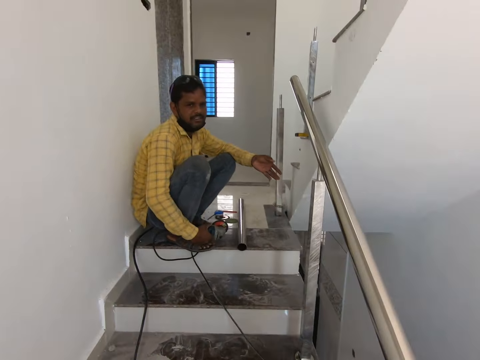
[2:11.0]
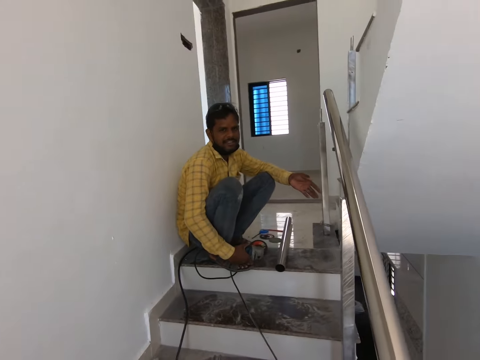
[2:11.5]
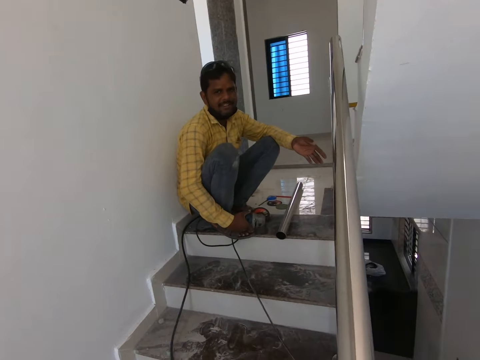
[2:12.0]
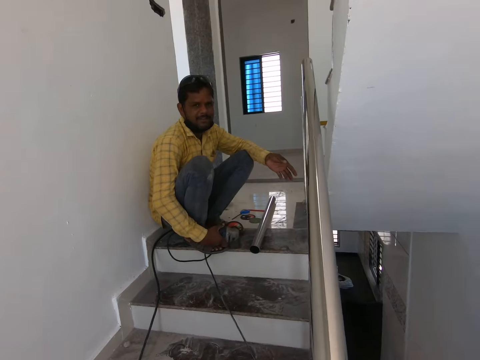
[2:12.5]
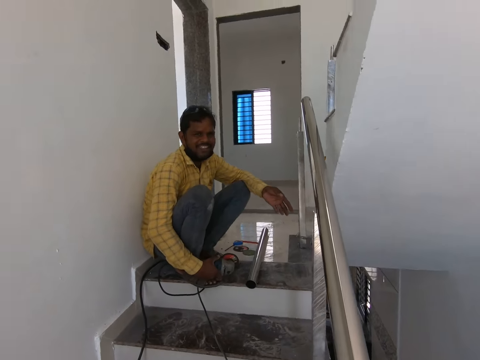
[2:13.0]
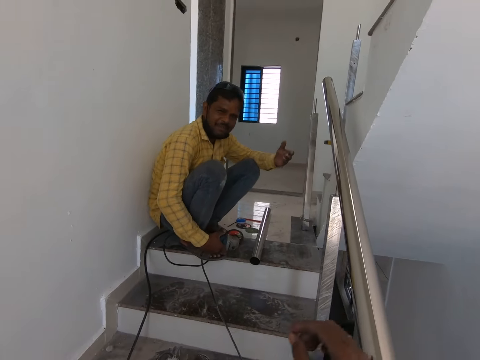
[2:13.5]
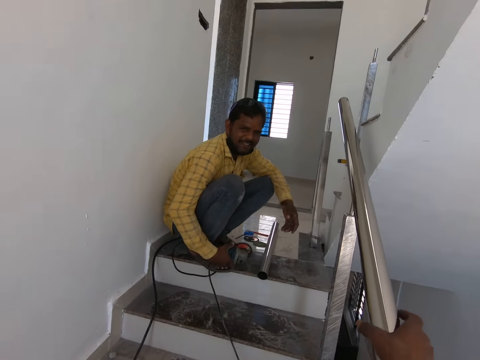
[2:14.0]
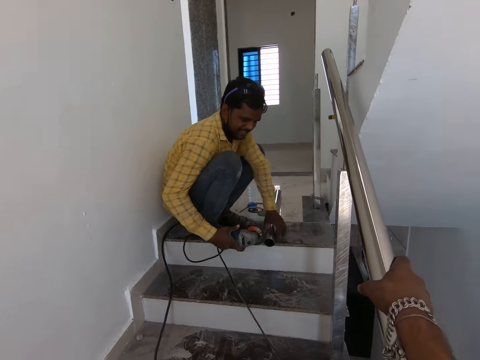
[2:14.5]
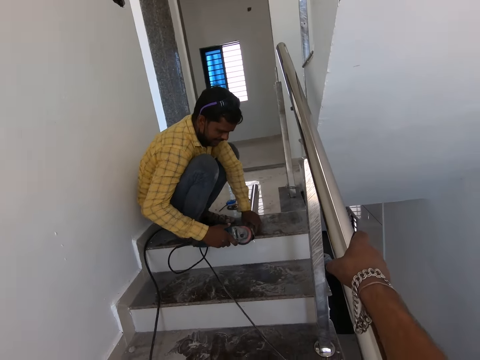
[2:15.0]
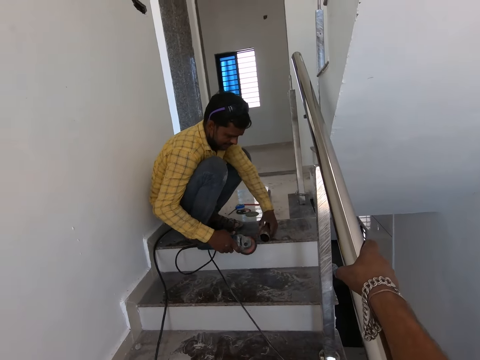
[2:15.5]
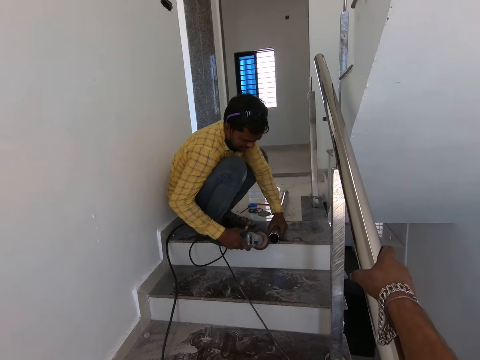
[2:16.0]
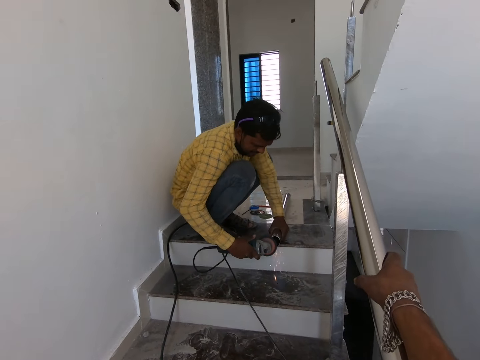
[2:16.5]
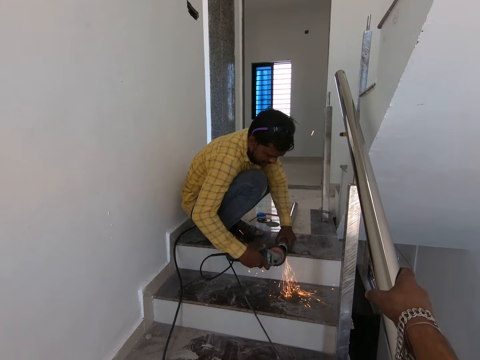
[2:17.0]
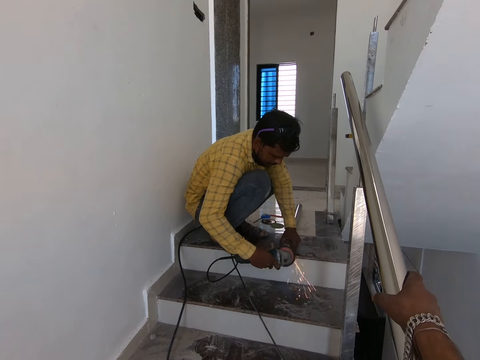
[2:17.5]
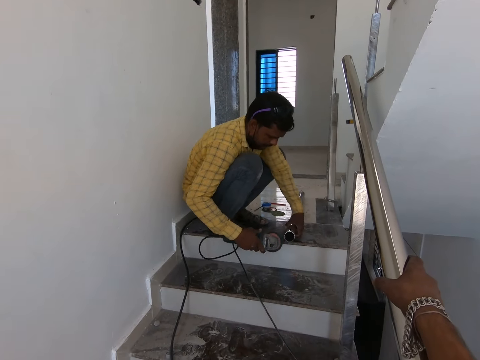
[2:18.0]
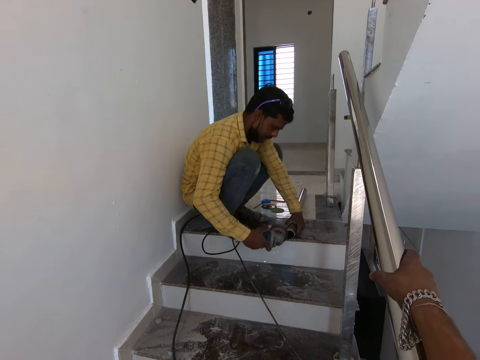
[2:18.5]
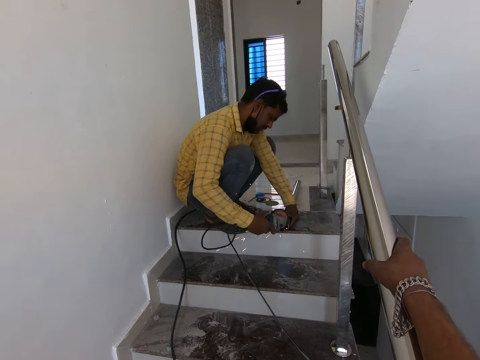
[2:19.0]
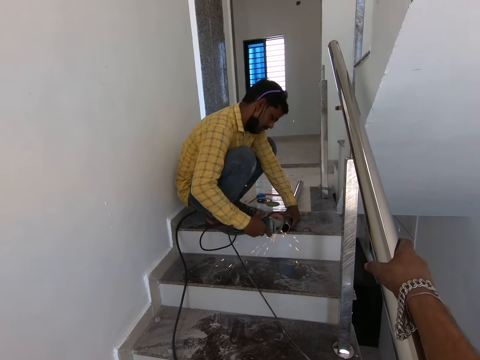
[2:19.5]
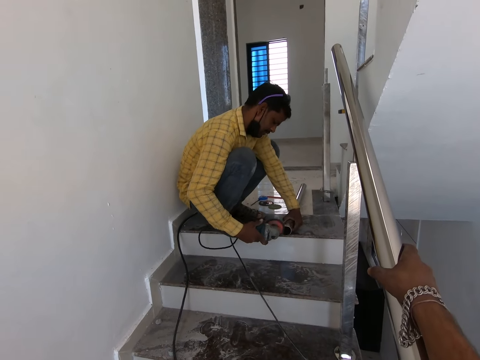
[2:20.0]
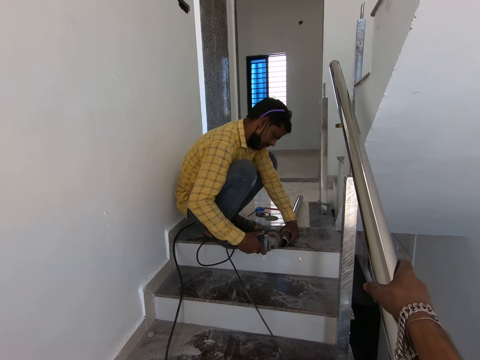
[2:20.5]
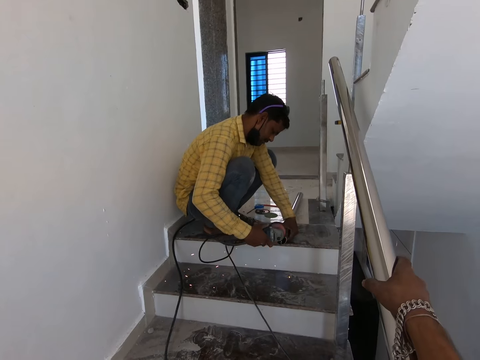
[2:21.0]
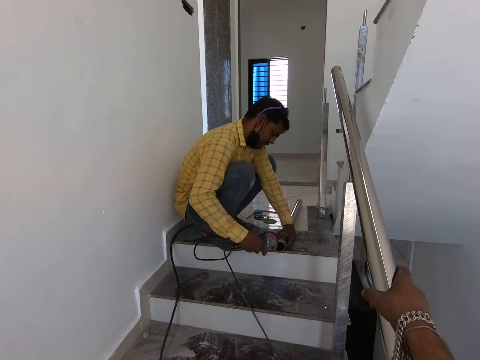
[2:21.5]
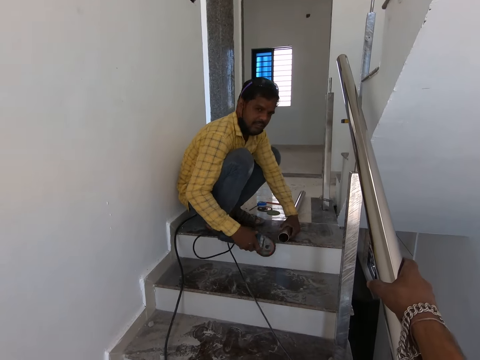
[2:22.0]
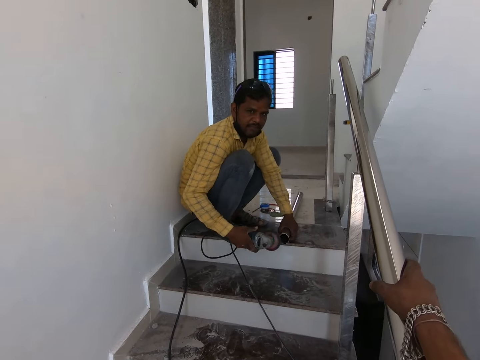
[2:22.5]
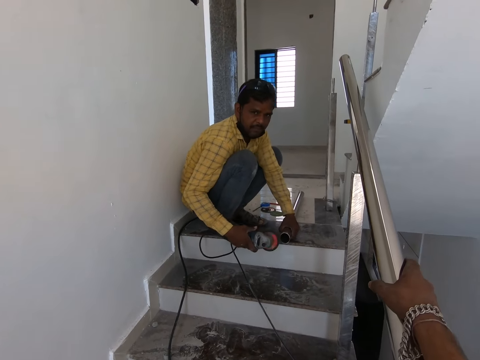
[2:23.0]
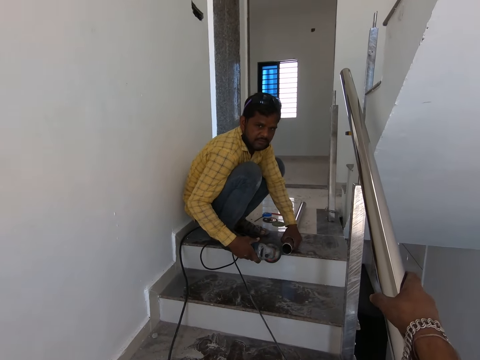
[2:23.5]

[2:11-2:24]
The camera wearer walks on the tread. They hold on the staircase handle. A man grinds the metal with a grinder.

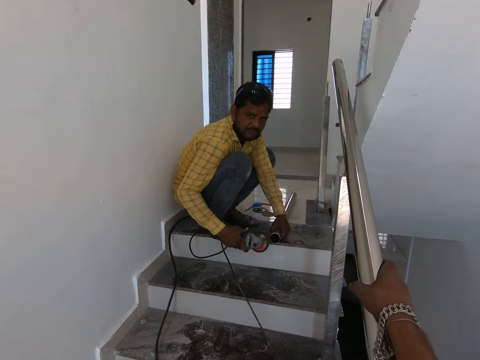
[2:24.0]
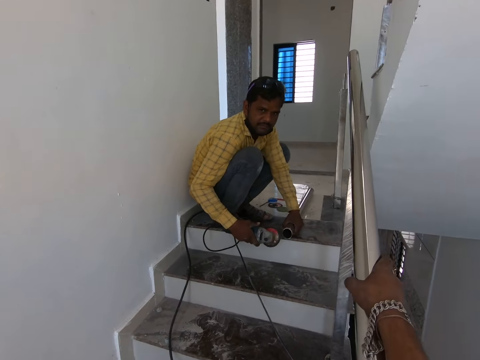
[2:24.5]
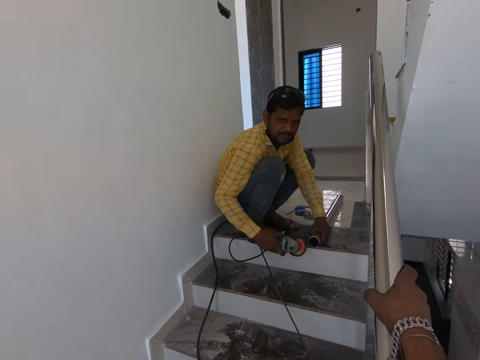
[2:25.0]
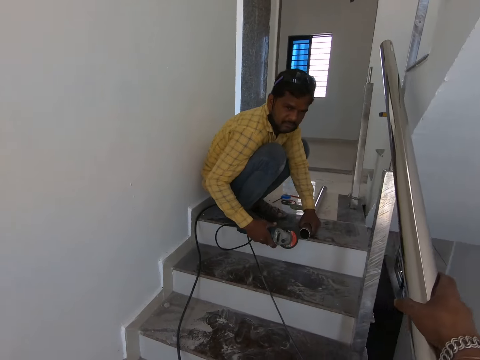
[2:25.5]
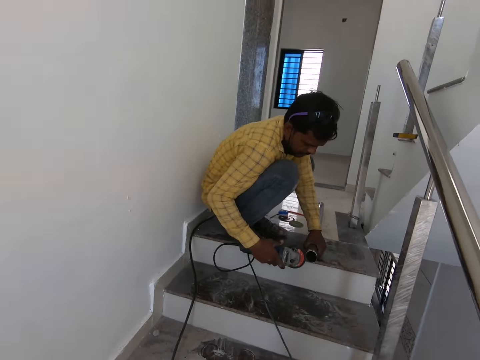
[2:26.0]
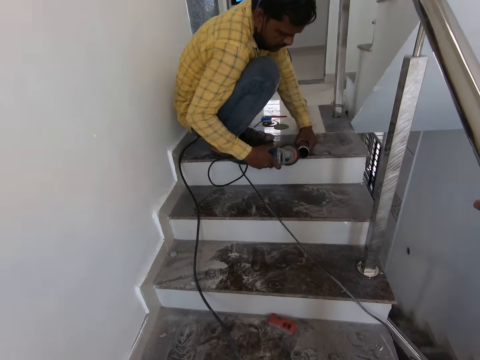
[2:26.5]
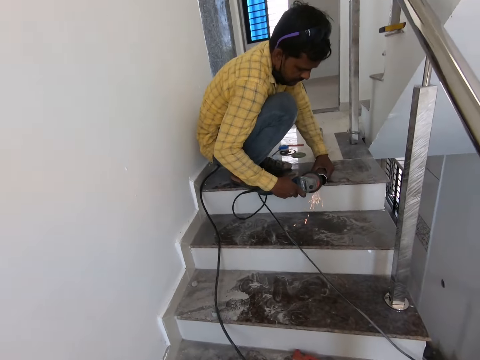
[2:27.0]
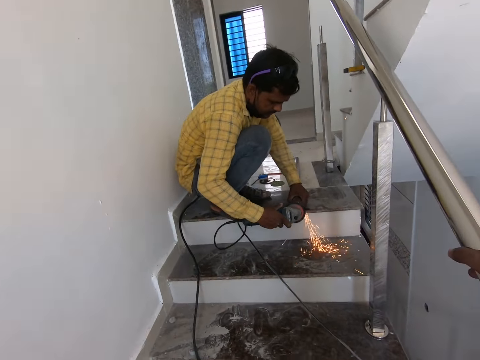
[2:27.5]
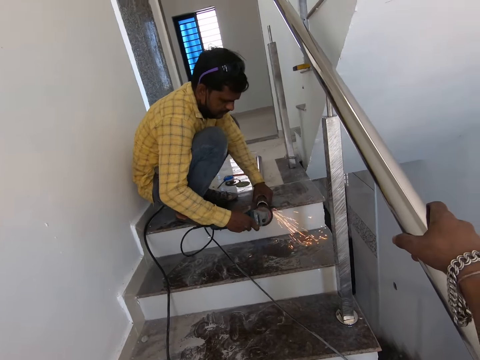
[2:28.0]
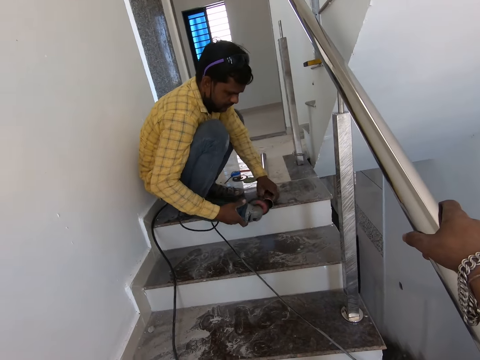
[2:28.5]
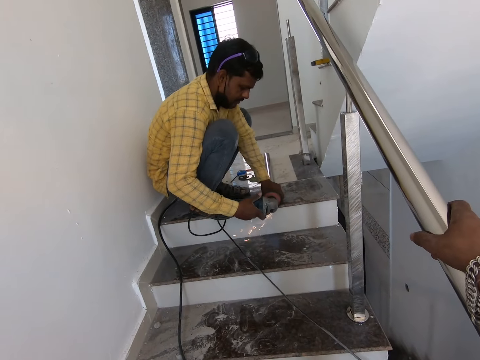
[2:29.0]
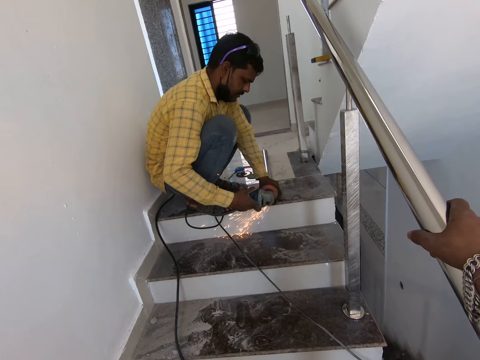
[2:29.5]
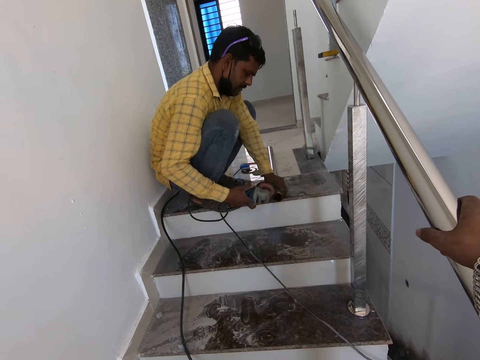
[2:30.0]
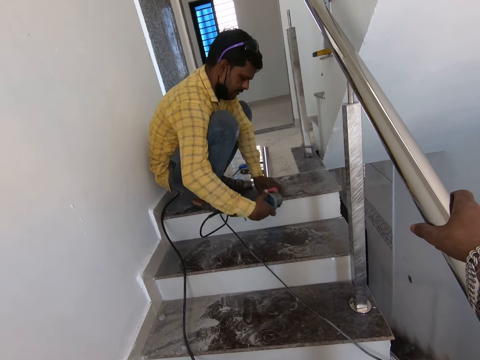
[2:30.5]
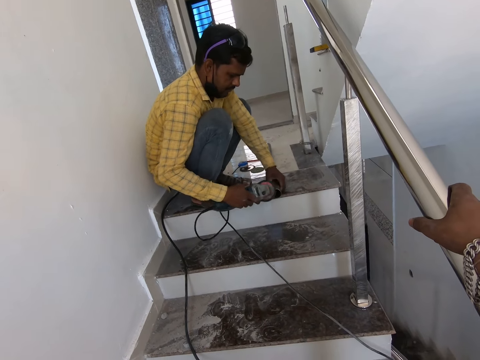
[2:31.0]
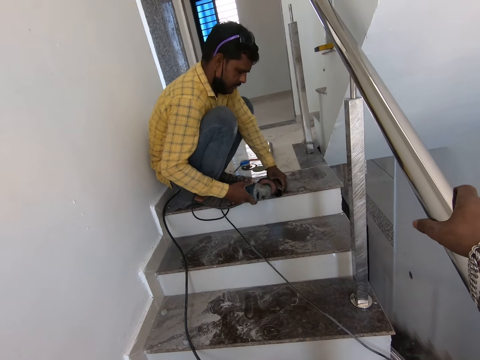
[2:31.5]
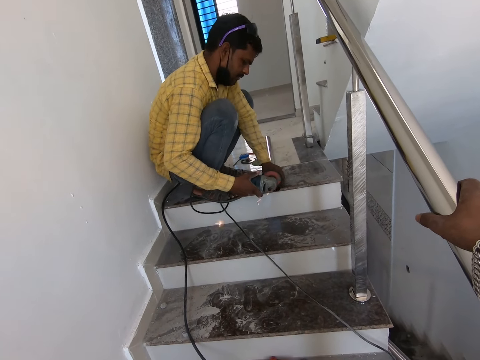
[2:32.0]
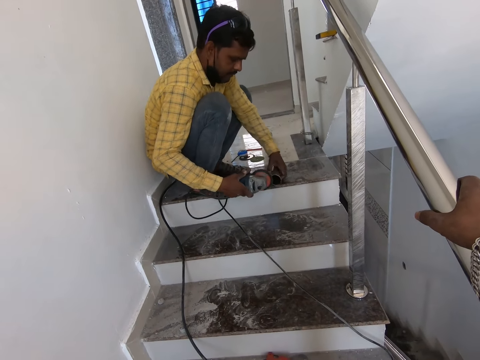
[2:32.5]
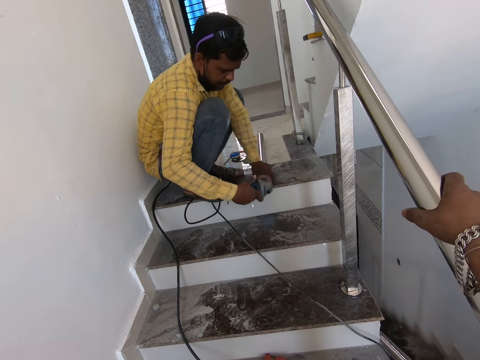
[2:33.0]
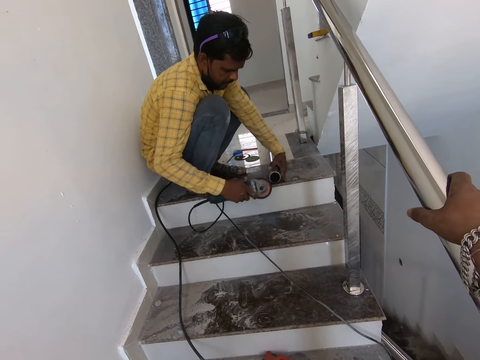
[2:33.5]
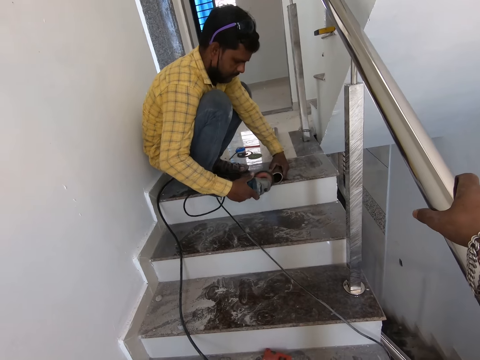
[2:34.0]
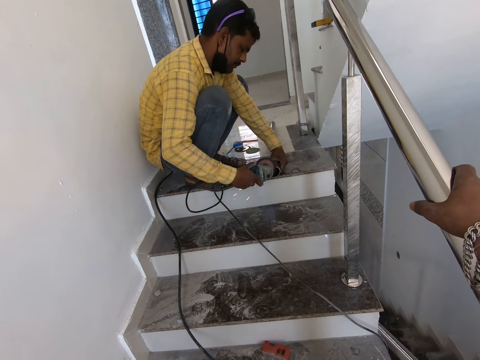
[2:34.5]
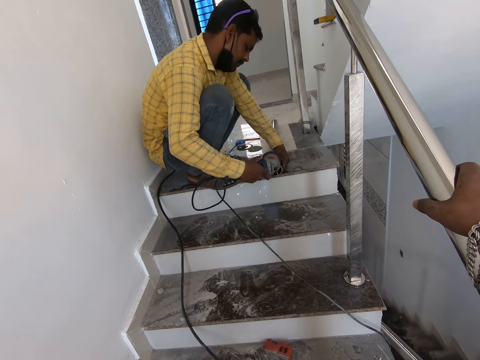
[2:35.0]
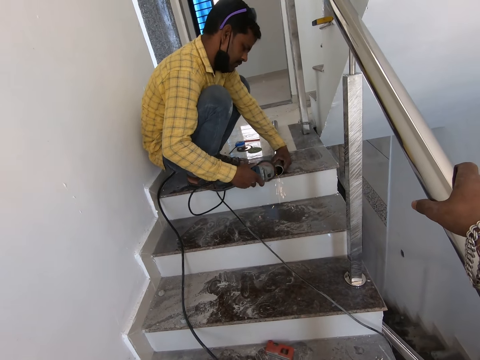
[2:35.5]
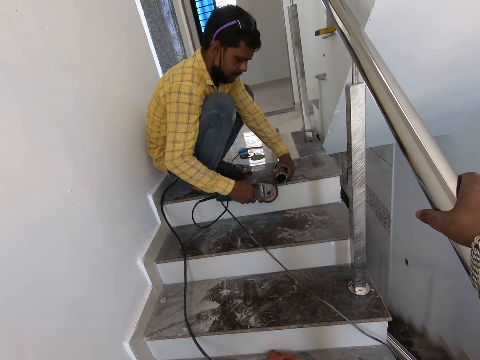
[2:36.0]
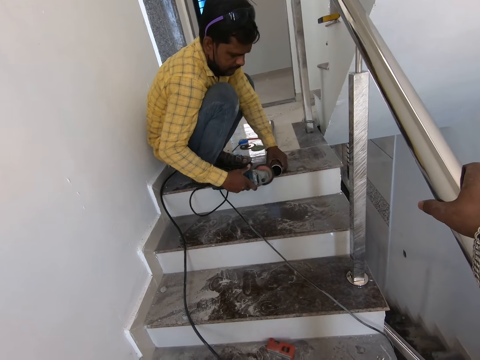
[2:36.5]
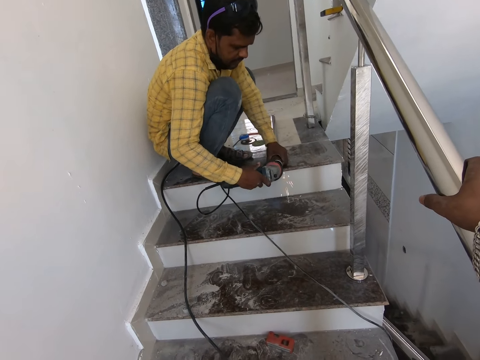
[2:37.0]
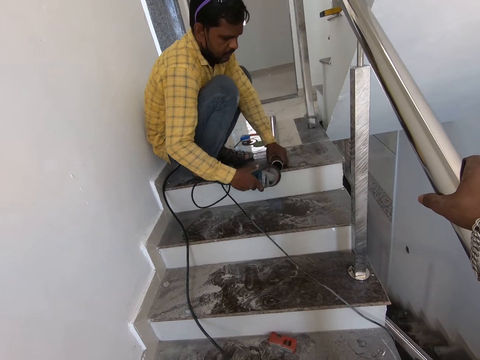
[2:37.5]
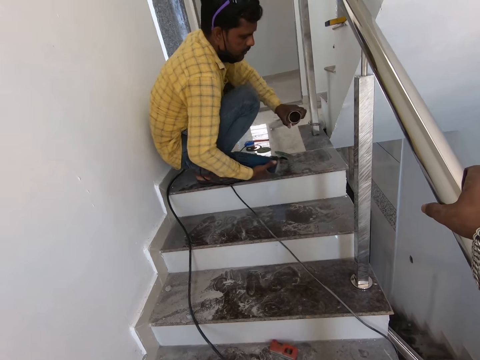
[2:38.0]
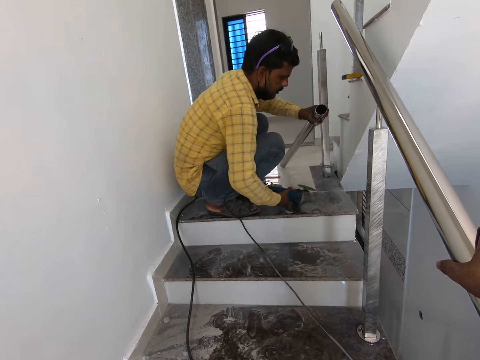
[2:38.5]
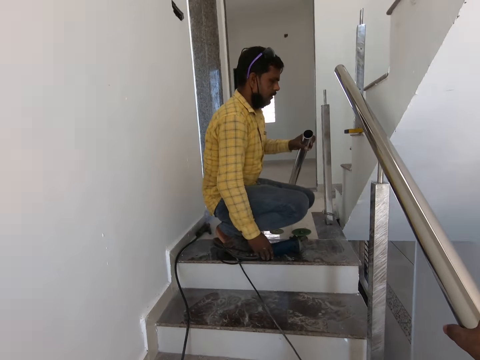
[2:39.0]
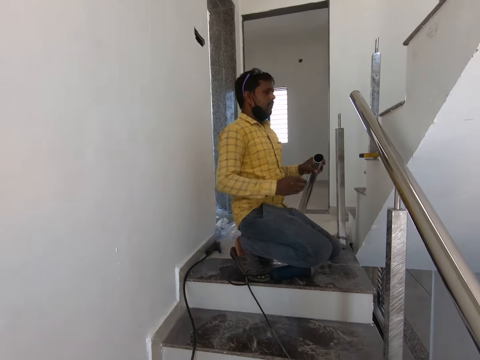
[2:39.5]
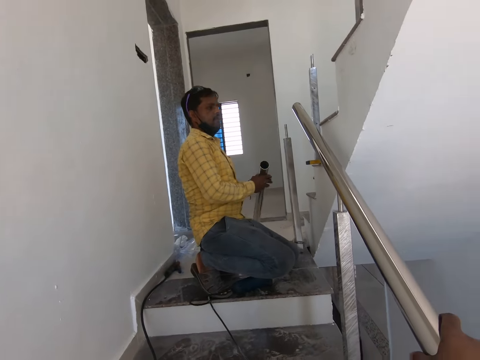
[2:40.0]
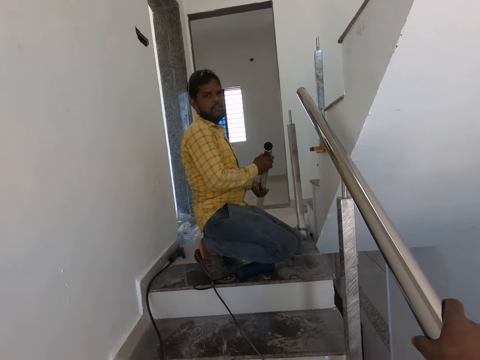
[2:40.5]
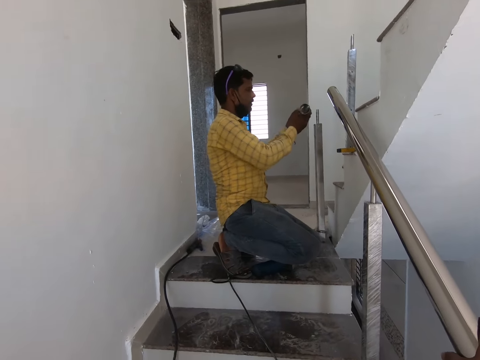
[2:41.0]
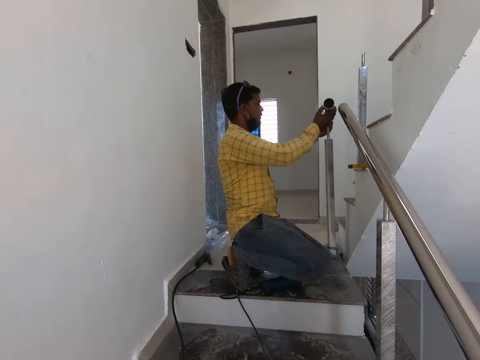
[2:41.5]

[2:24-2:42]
The camera wearer looks around. They dialogue with a man. The man puts the grinder on the floor.
